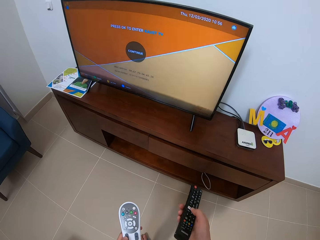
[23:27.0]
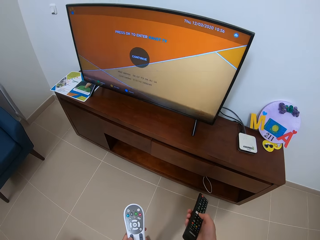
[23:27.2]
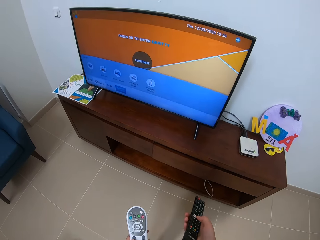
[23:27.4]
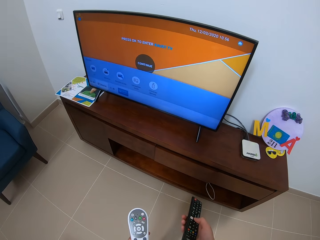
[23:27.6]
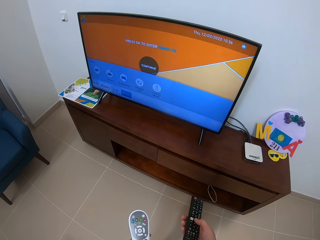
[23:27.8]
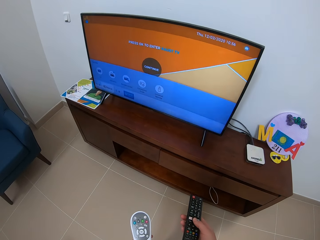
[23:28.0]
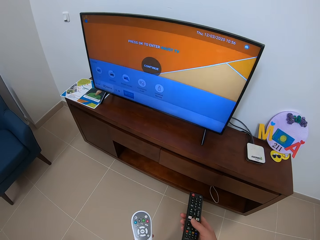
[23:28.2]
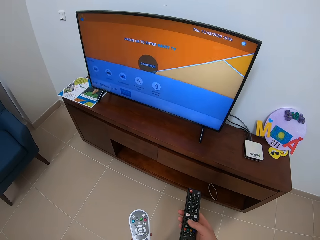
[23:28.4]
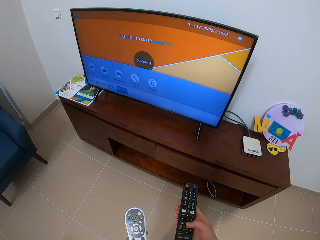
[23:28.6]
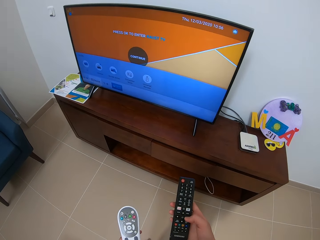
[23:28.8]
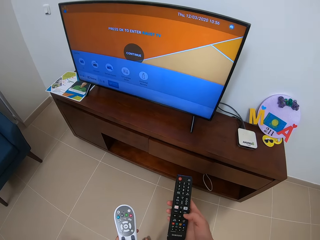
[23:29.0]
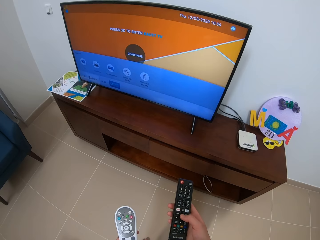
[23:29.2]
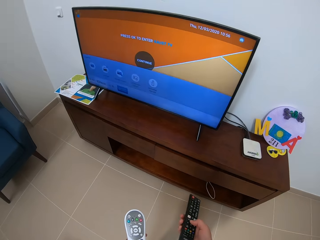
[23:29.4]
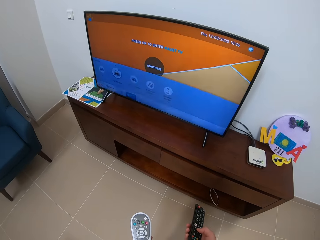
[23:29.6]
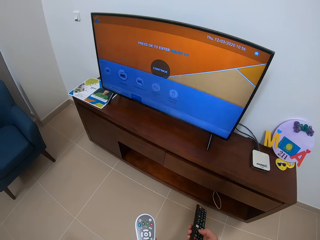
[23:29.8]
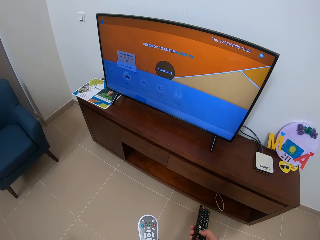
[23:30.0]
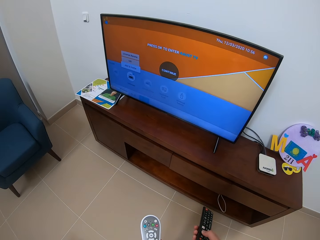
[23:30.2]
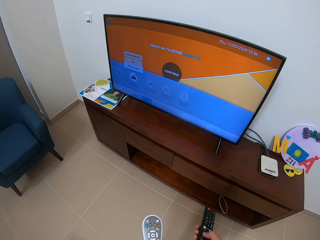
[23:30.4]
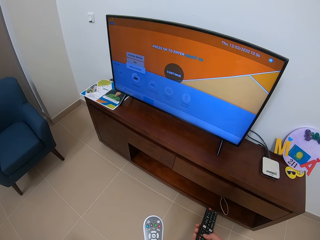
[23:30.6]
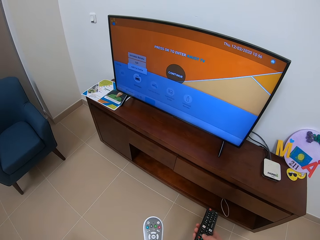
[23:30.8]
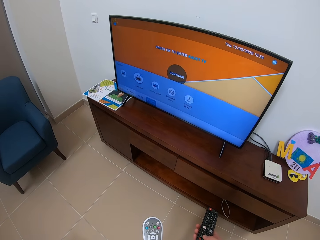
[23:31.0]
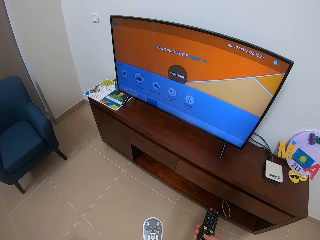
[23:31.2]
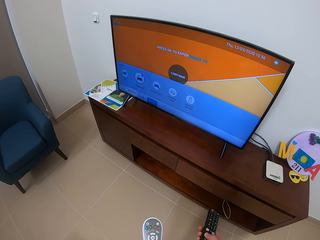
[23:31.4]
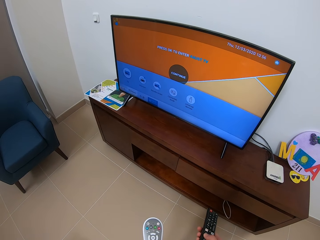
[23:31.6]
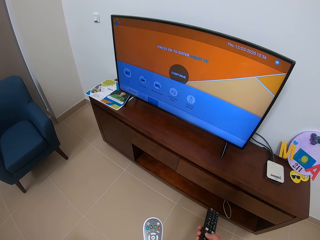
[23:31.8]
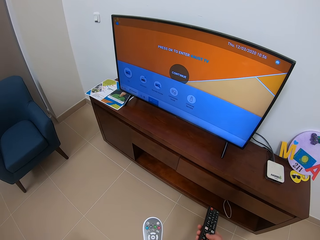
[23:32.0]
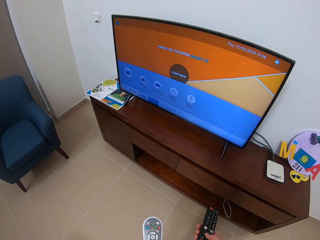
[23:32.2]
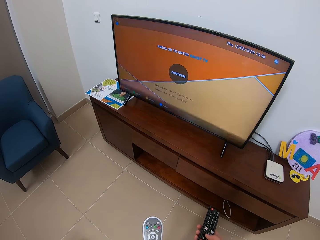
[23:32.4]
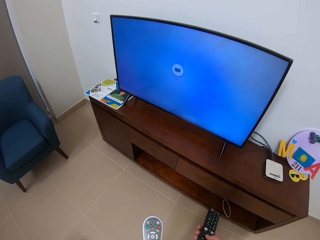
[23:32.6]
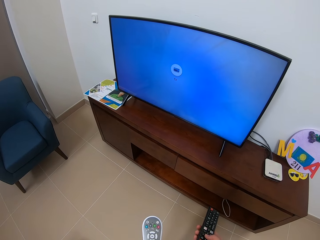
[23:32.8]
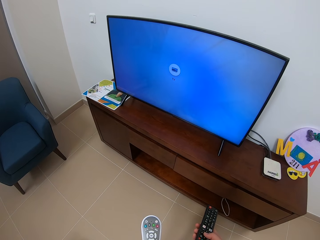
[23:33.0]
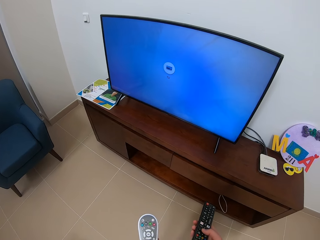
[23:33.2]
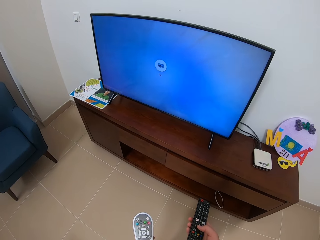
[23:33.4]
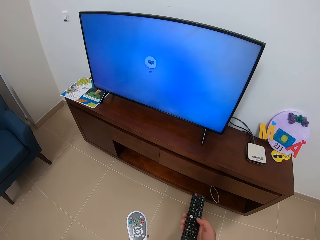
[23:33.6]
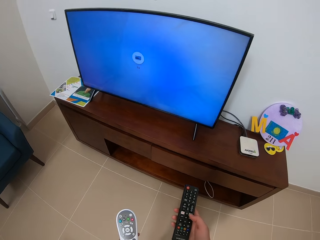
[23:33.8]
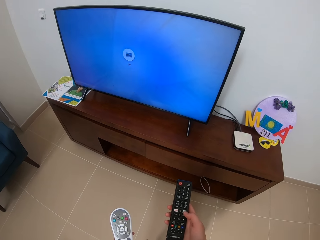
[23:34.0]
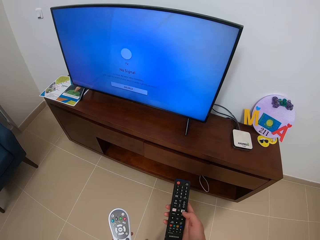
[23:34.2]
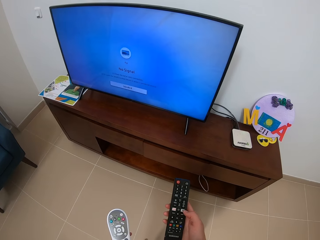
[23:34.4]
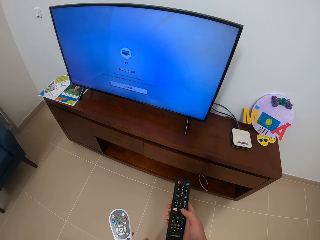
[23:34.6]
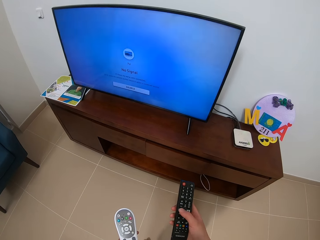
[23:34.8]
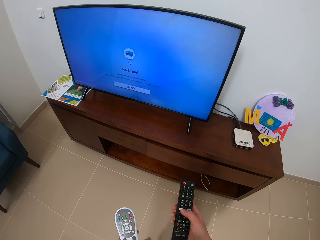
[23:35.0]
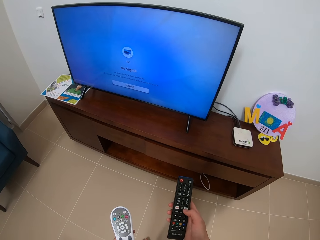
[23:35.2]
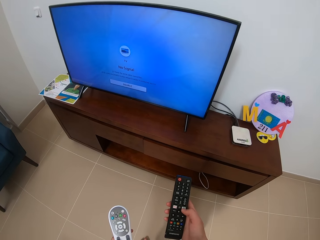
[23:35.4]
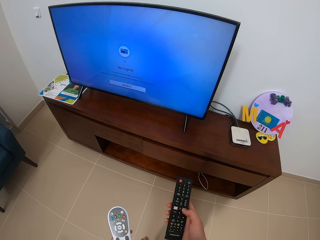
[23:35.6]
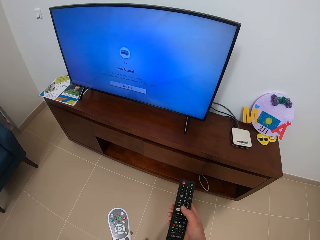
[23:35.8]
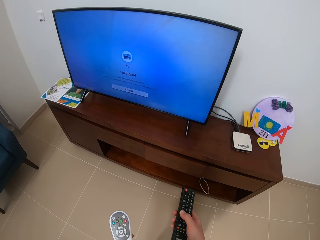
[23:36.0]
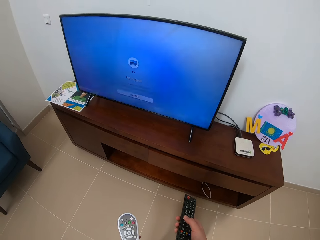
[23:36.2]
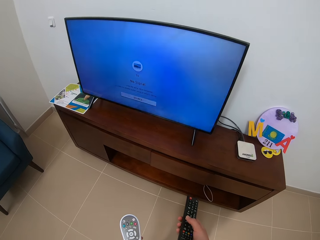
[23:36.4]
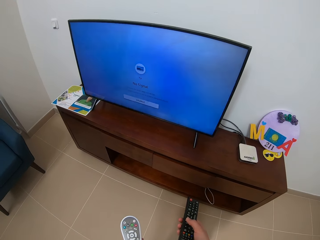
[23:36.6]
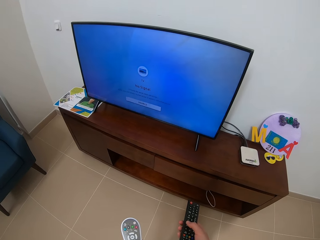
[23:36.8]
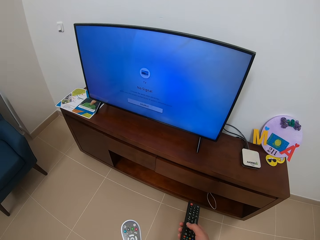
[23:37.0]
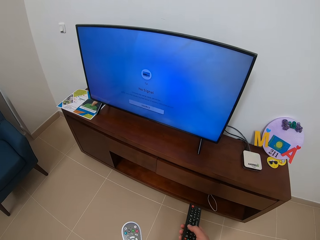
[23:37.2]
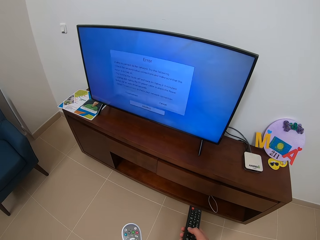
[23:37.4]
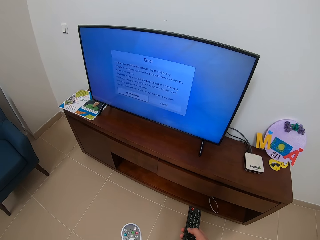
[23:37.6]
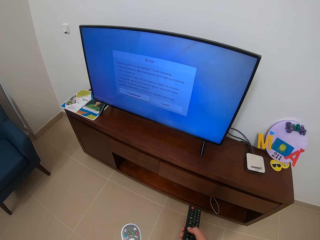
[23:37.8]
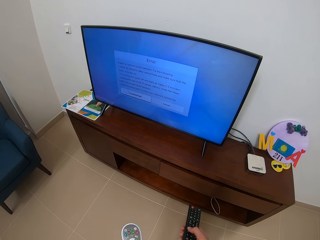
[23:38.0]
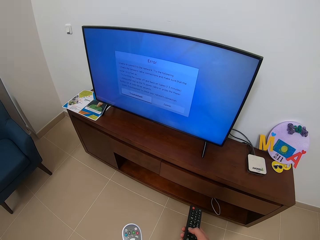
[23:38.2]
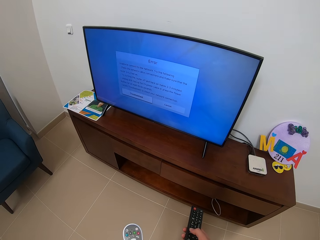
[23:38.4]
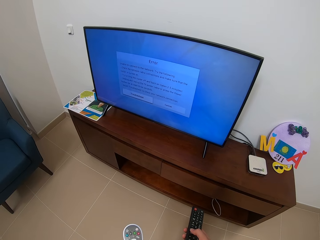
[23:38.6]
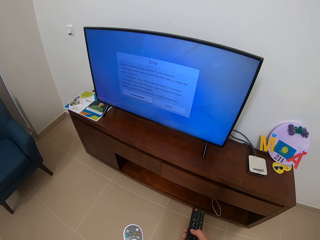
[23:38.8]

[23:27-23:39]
The camera wearer scrolls the black remote with his left hand.

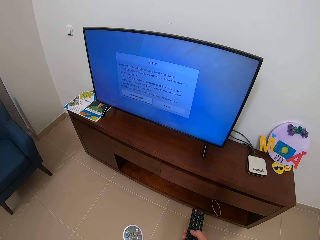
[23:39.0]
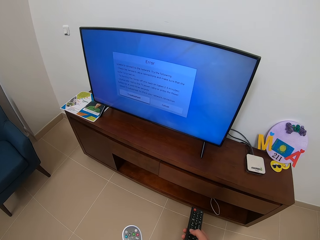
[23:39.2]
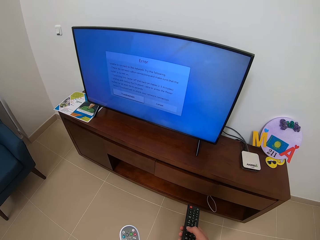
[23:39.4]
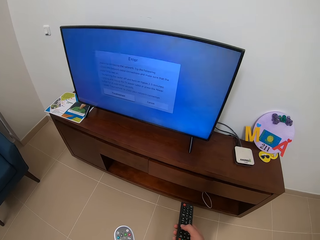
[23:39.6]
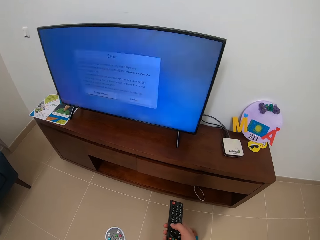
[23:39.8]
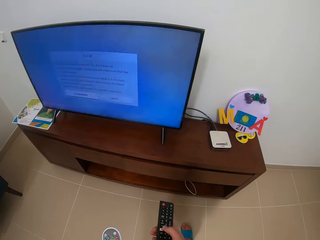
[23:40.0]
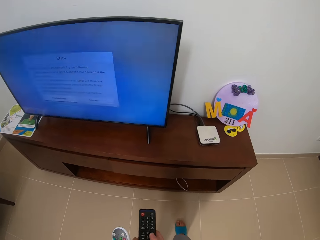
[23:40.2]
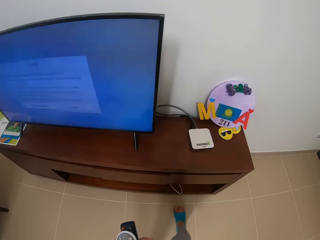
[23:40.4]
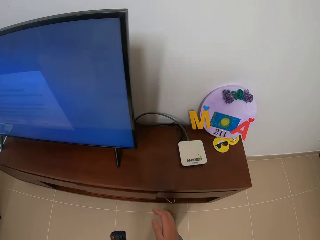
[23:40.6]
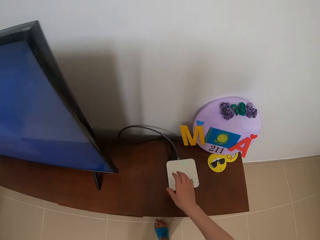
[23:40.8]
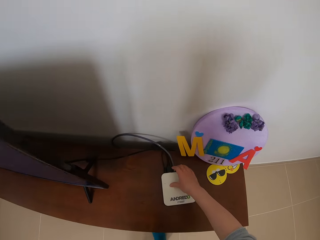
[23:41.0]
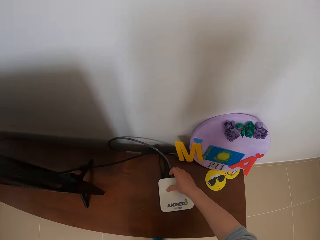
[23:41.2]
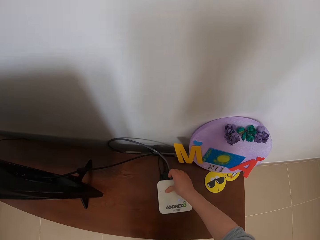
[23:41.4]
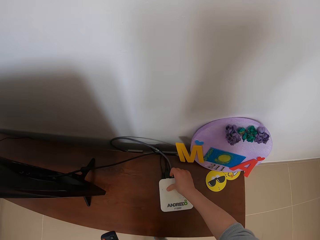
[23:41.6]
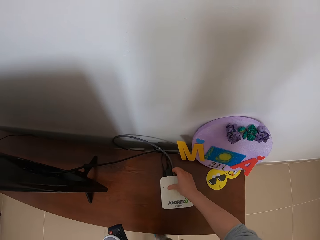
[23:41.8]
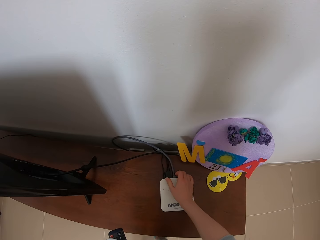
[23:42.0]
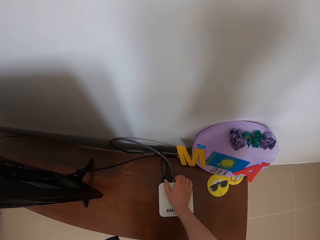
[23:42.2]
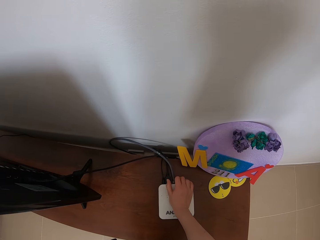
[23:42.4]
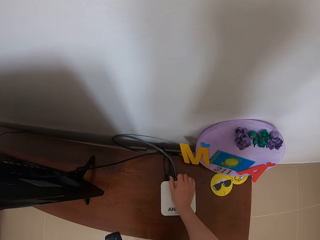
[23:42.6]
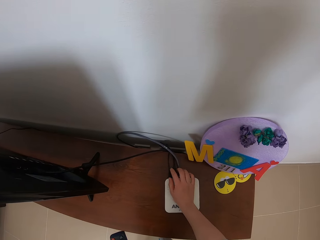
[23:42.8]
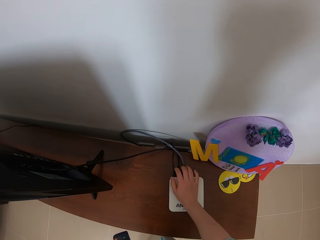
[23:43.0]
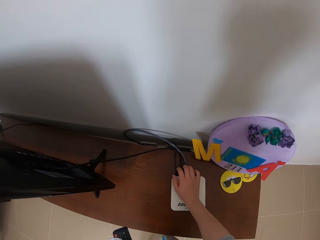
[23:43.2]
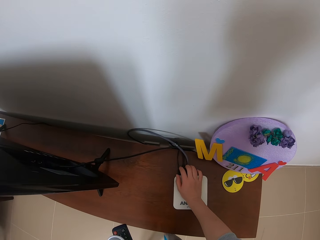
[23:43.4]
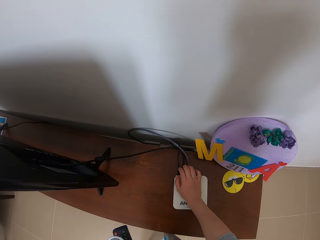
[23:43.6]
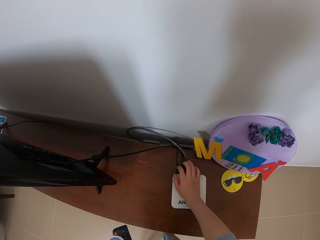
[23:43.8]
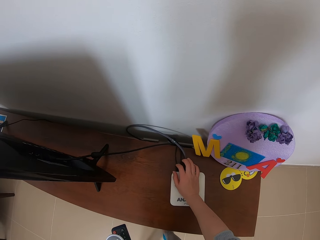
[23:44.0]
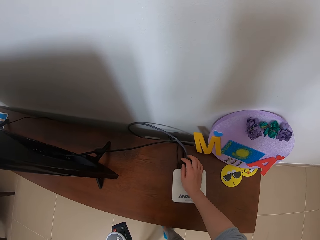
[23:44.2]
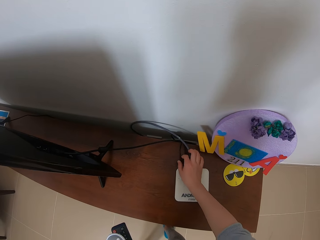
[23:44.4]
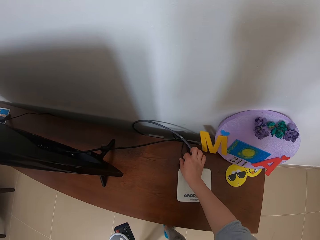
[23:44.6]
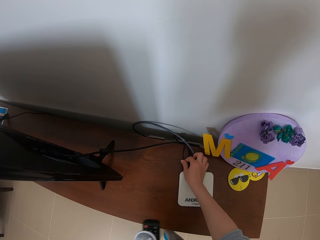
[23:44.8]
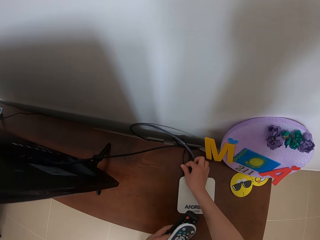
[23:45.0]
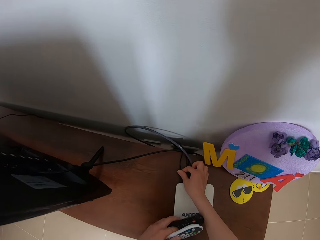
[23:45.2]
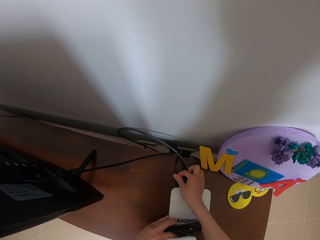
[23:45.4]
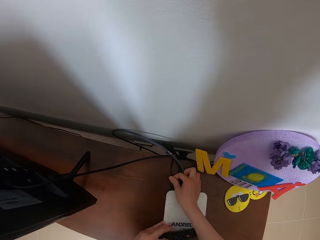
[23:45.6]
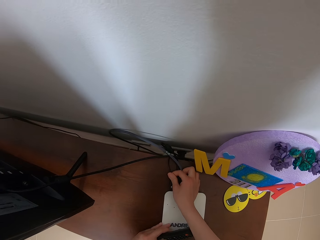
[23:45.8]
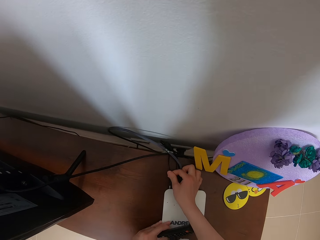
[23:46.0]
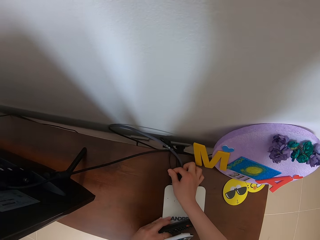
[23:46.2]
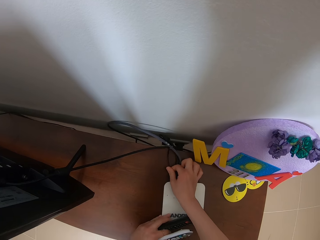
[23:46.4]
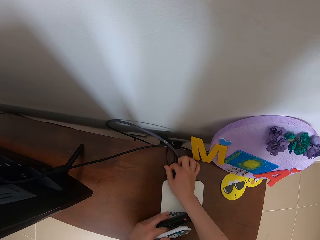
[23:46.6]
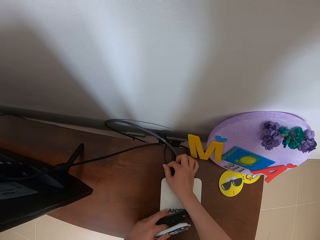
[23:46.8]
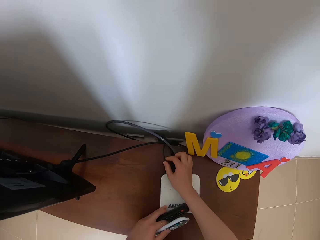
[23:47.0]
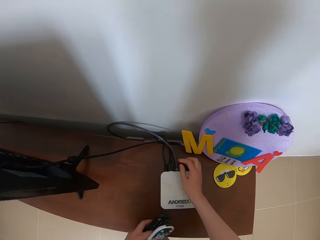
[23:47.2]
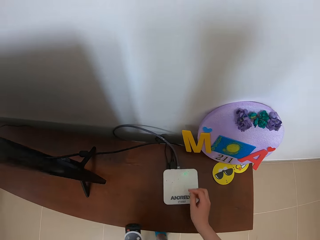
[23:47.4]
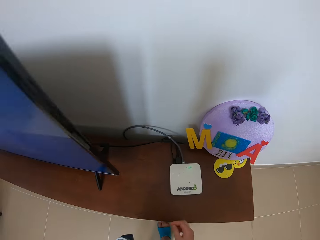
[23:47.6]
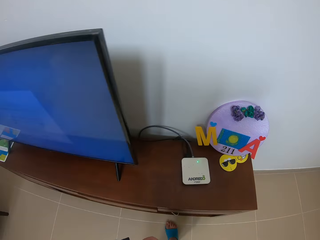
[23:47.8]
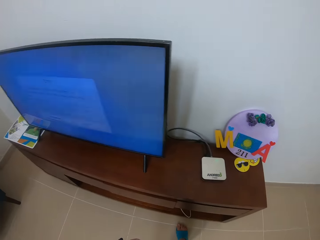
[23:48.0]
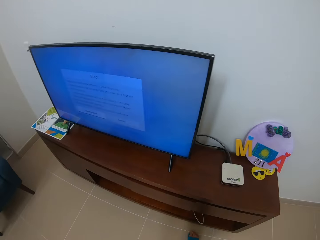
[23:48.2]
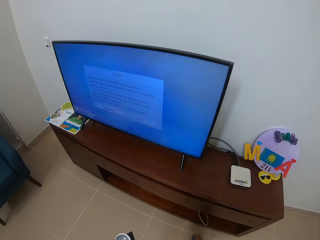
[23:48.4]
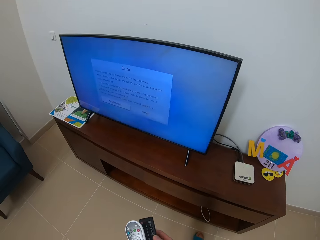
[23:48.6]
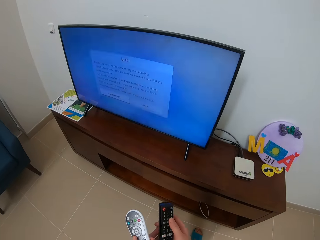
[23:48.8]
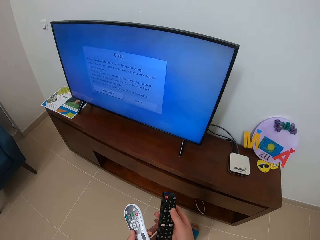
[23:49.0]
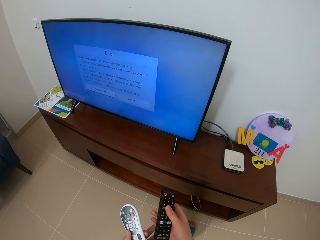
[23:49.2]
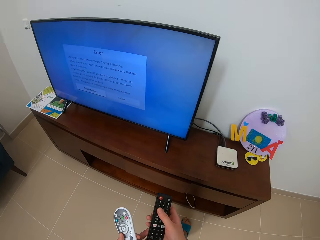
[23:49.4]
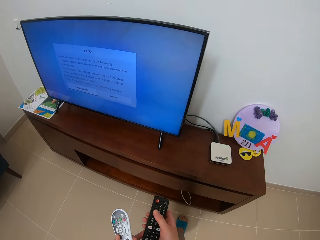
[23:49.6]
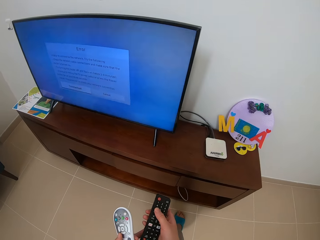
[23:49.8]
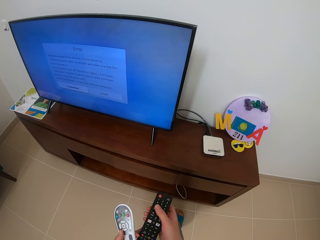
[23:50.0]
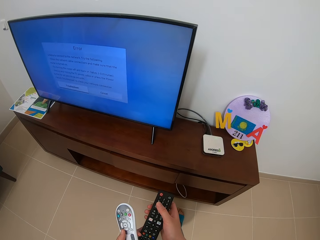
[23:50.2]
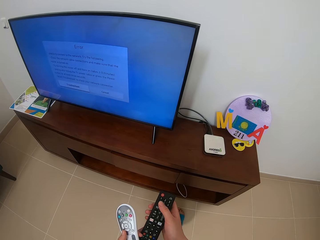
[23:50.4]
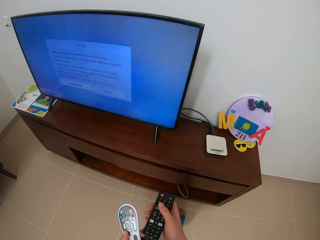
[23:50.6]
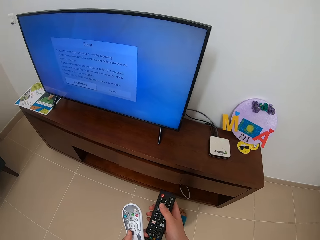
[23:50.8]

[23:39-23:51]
The camera wearer fixes the cable of something with the right hand. They touch the Wi-Fi cable.
